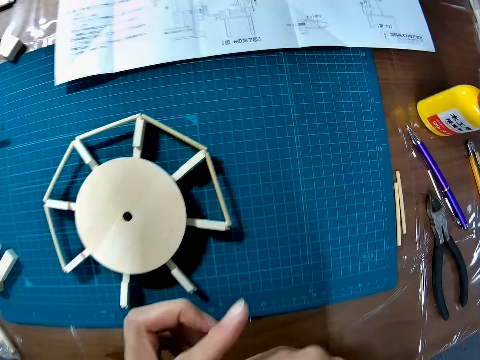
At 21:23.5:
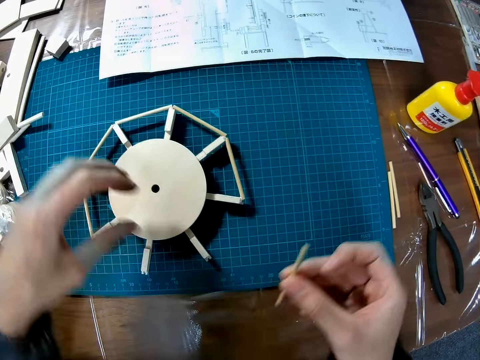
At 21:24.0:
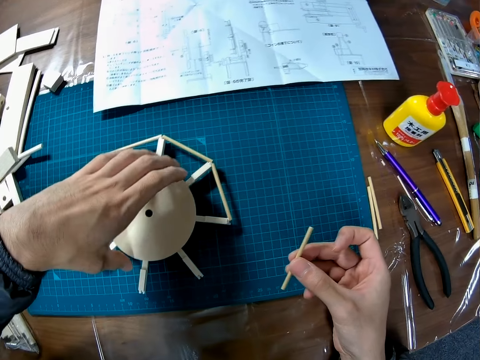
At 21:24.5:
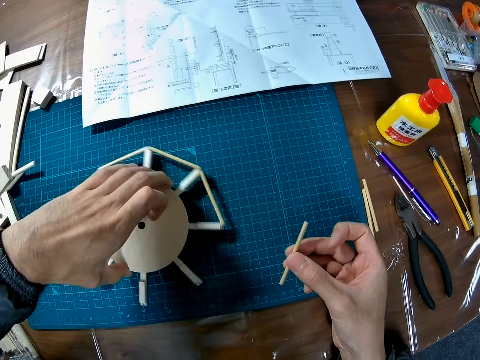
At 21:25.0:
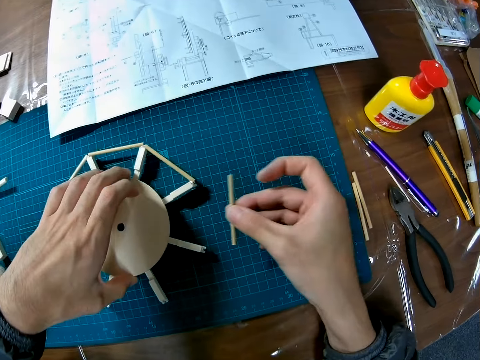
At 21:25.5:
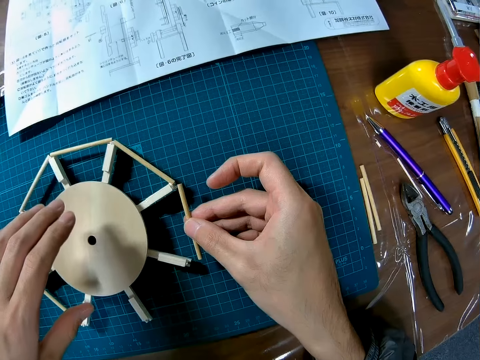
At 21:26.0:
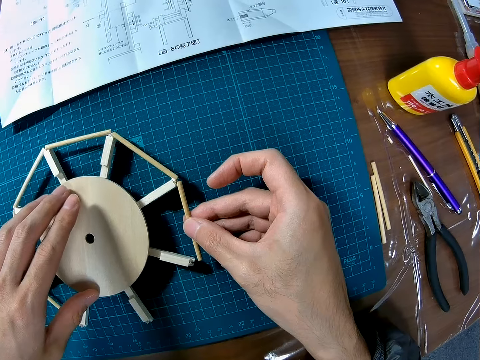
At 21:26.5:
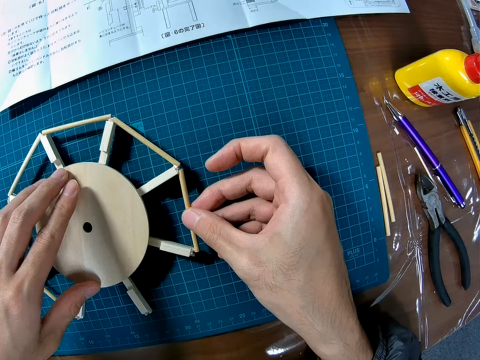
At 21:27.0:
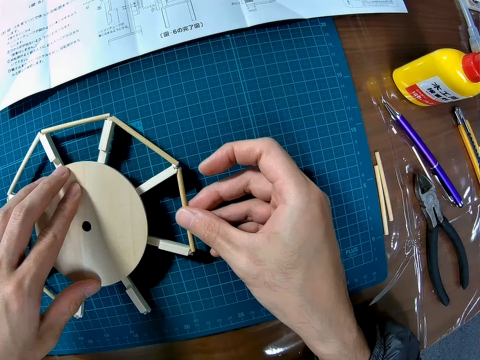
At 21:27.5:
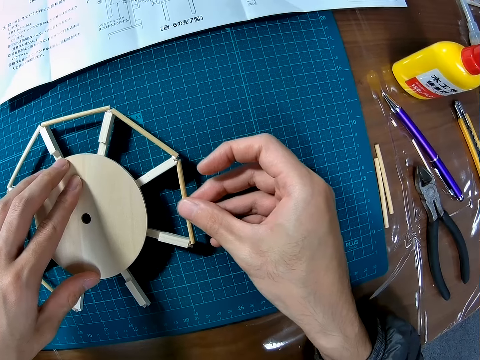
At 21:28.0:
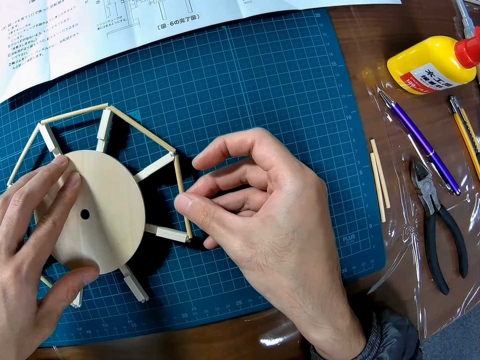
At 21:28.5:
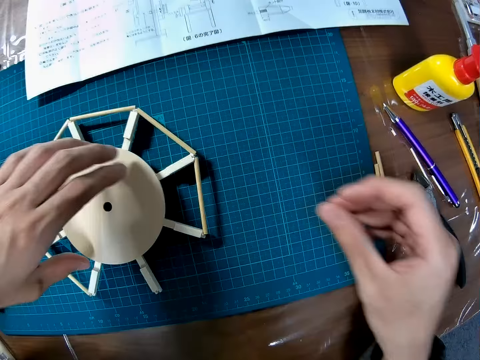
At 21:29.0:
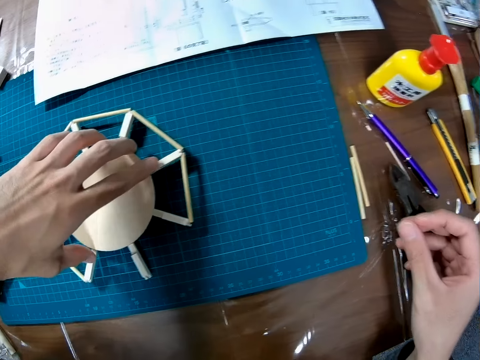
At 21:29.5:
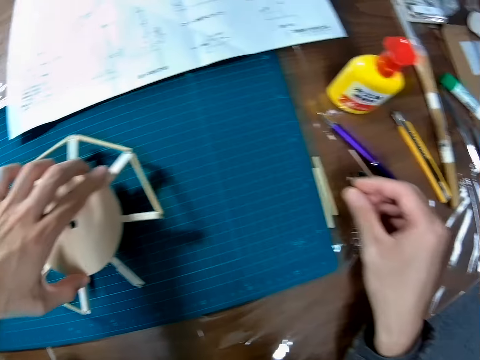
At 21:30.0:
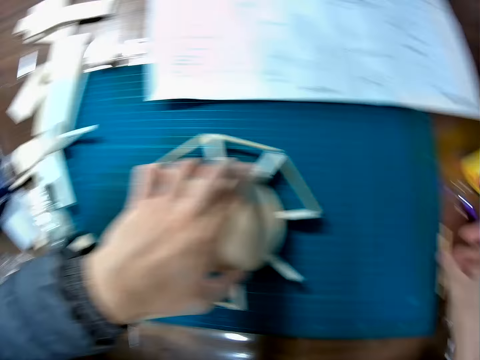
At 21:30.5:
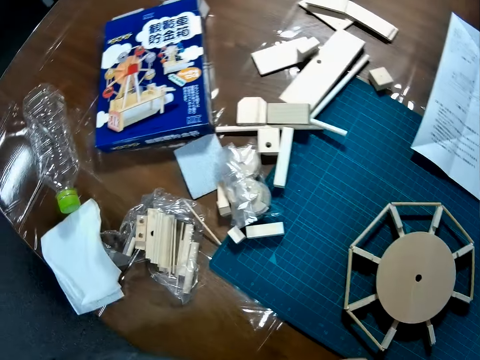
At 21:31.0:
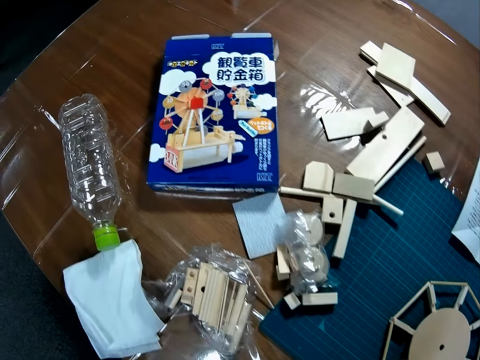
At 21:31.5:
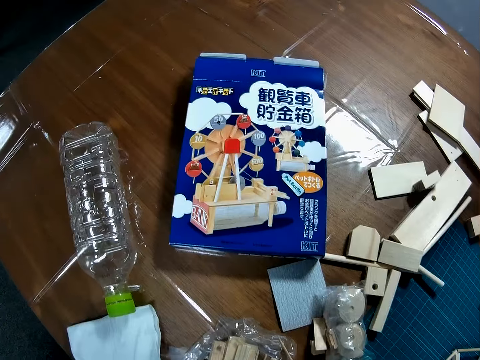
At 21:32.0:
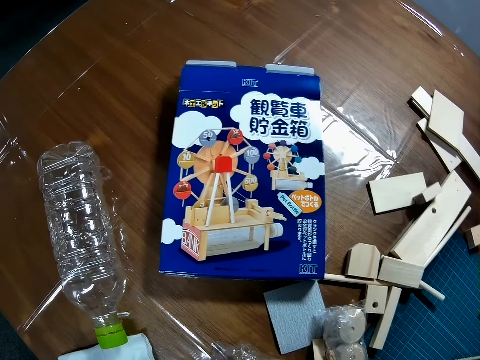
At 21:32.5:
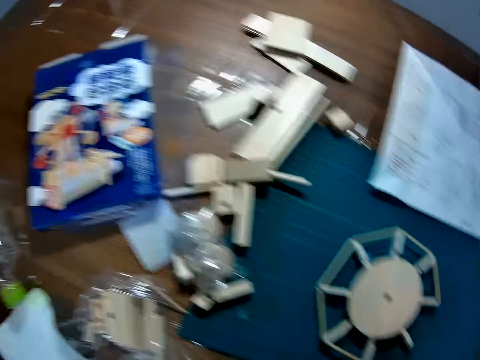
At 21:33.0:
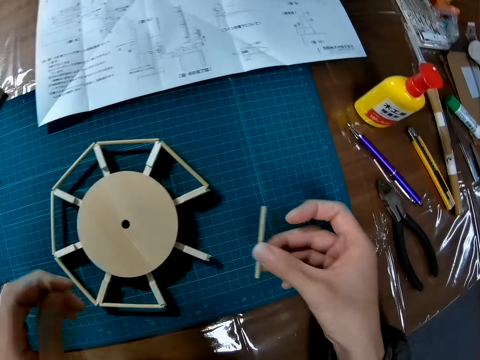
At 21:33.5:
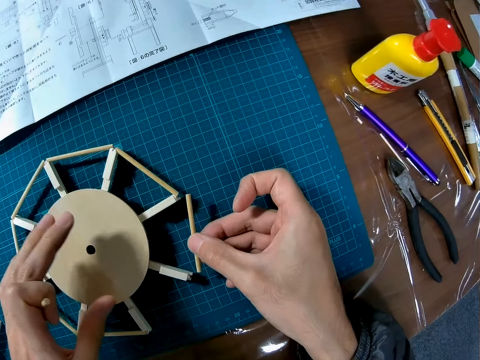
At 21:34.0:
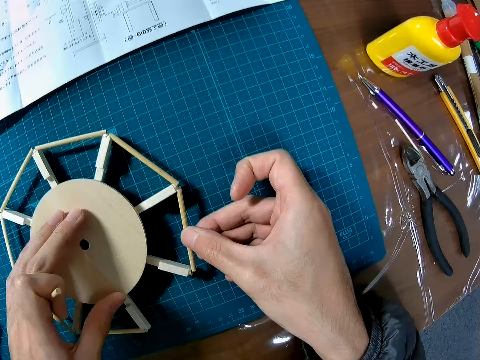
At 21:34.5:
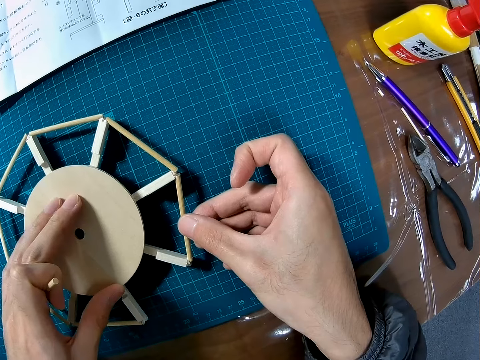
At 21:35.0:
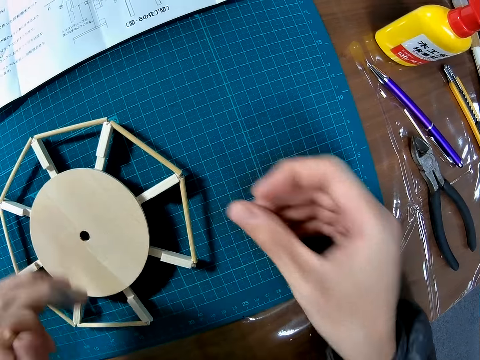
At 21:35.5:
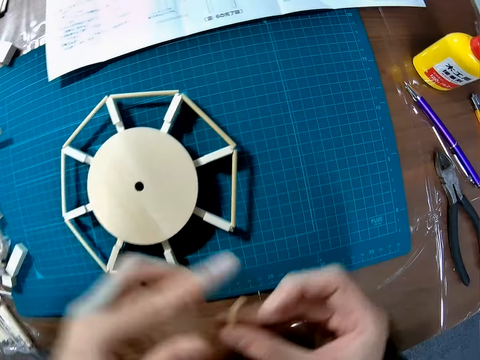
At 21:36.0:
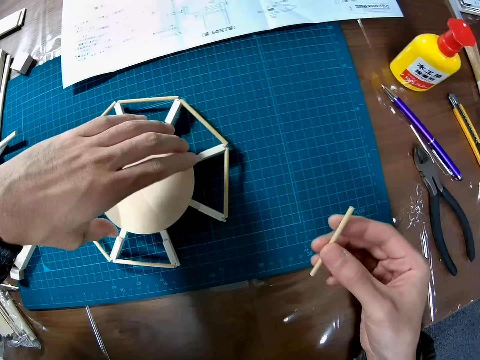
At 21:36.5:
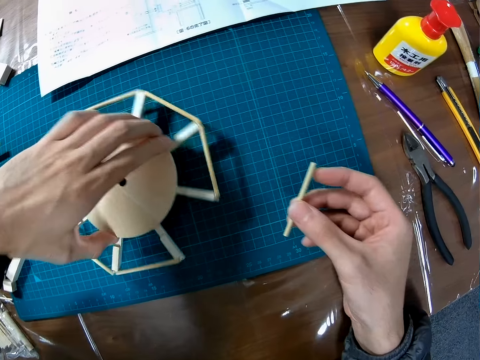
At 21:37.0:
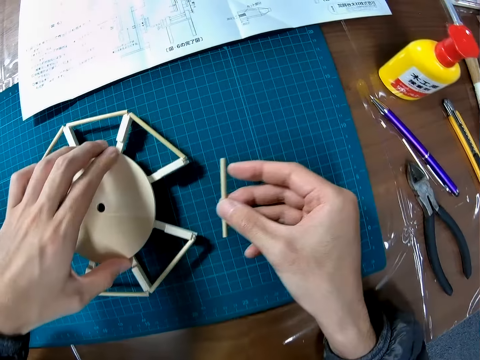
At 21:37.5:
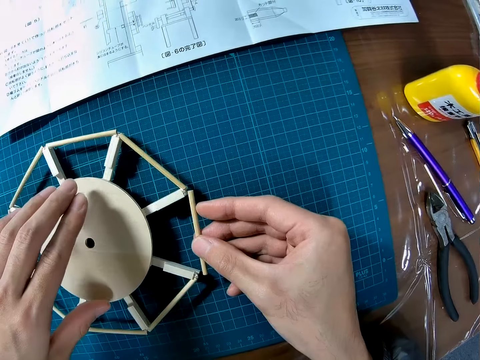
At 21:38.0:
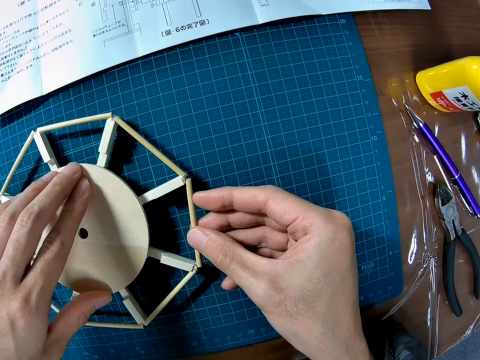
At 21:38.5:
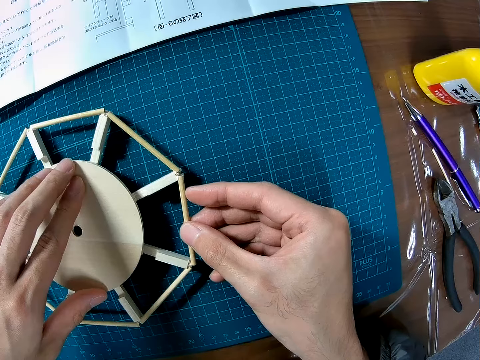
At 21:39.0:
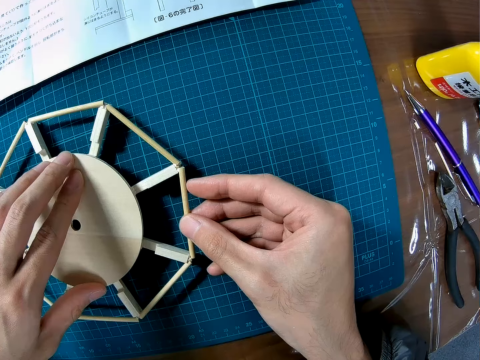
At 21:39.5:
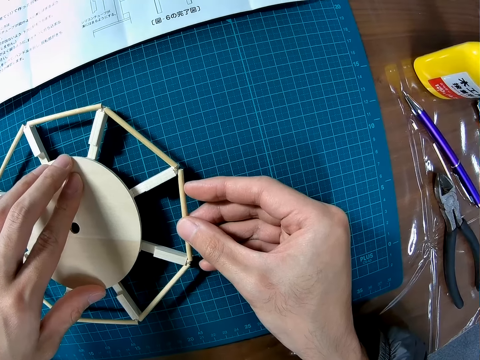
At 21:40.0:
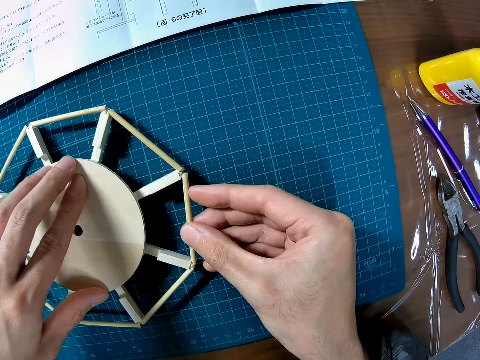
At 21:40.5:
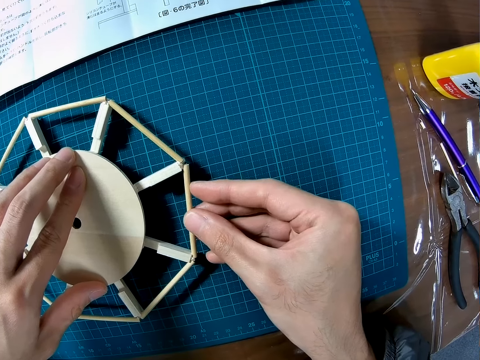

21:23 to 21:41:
The camera wearer picks another model piece. They fix the piece on the model craft. They move the model craft. They pick up another wood piece on the table. They fix the piece on the model craft. They pick another piece, move the model piece, and fix the piece on the model craft.

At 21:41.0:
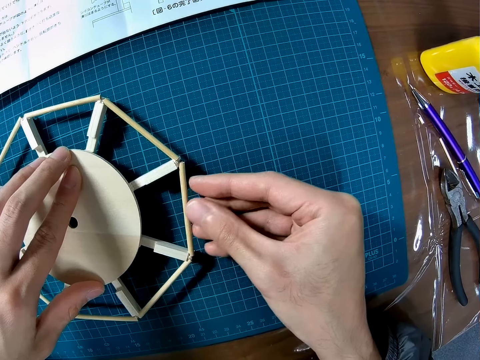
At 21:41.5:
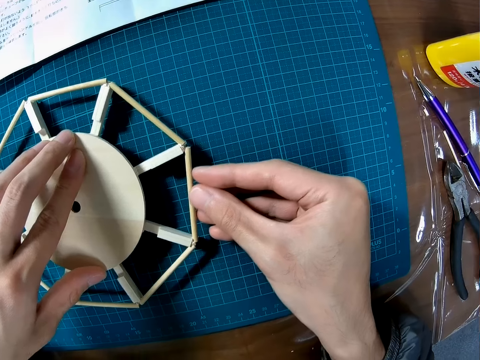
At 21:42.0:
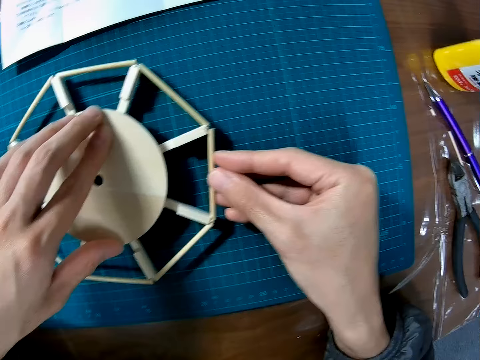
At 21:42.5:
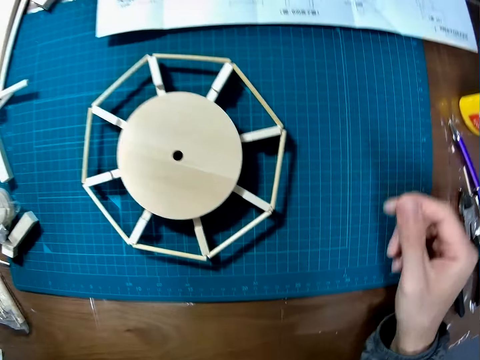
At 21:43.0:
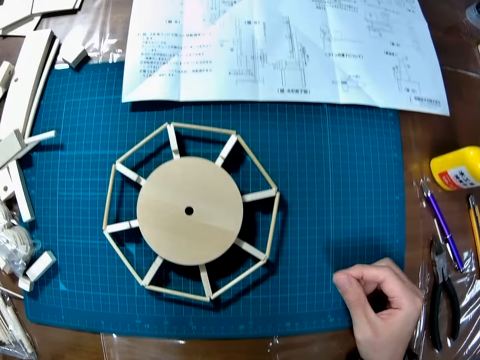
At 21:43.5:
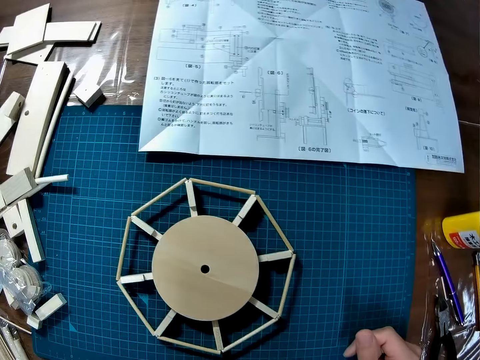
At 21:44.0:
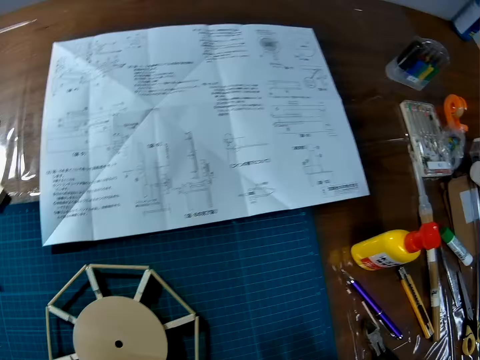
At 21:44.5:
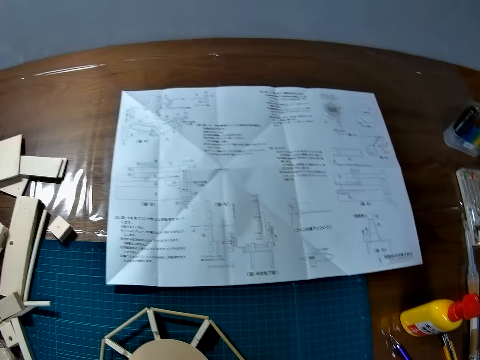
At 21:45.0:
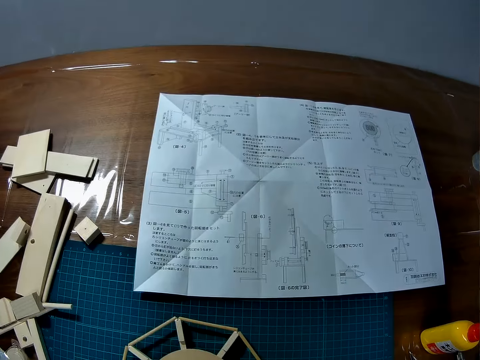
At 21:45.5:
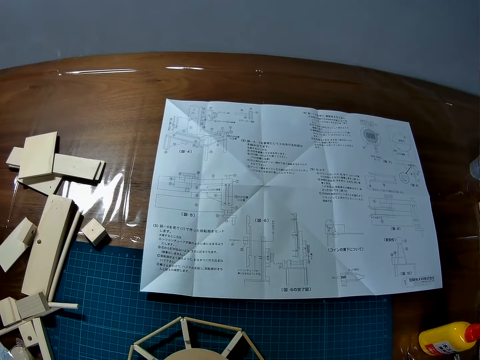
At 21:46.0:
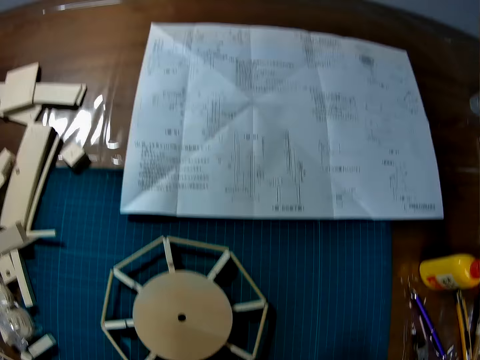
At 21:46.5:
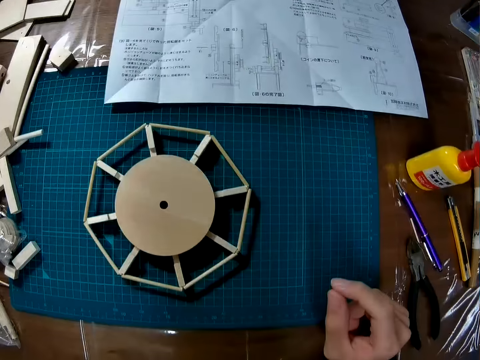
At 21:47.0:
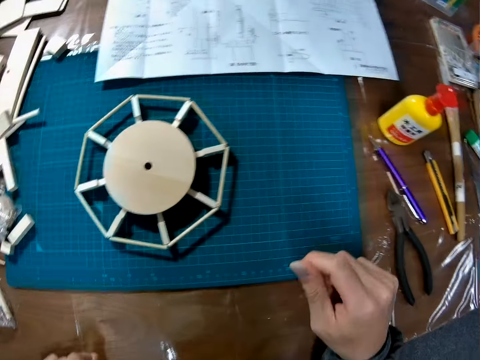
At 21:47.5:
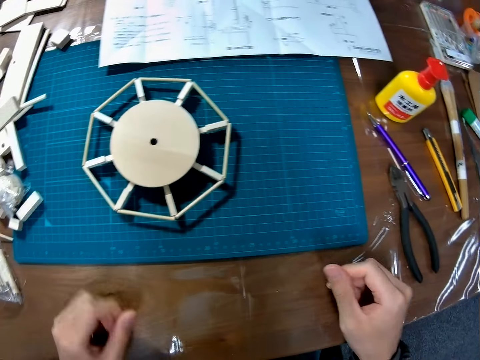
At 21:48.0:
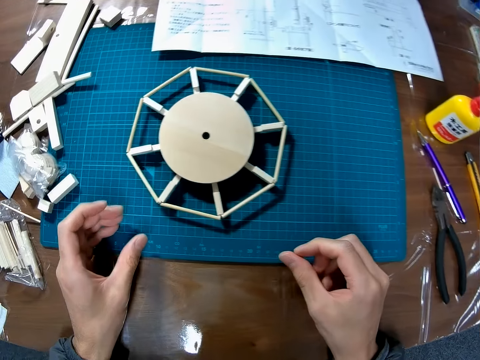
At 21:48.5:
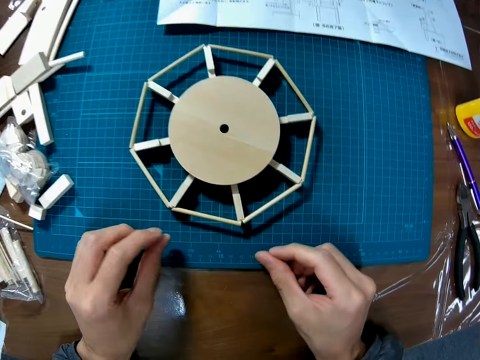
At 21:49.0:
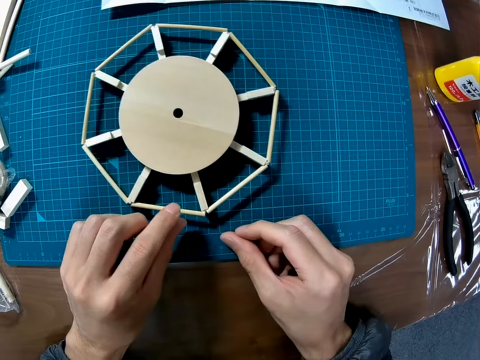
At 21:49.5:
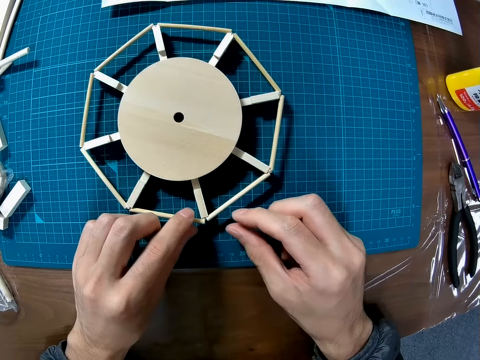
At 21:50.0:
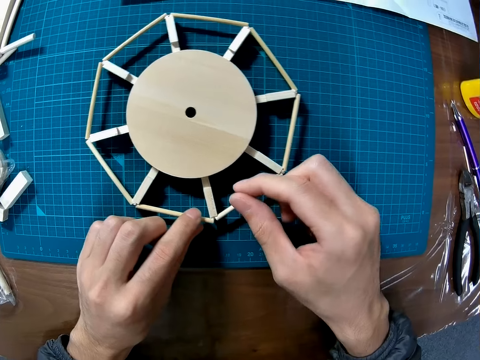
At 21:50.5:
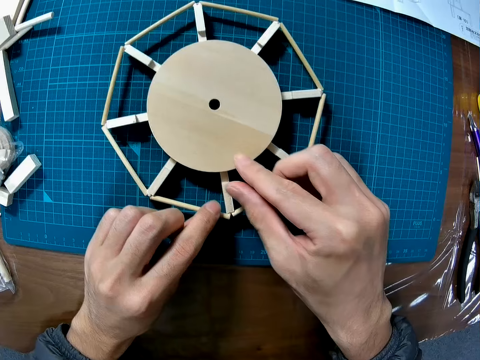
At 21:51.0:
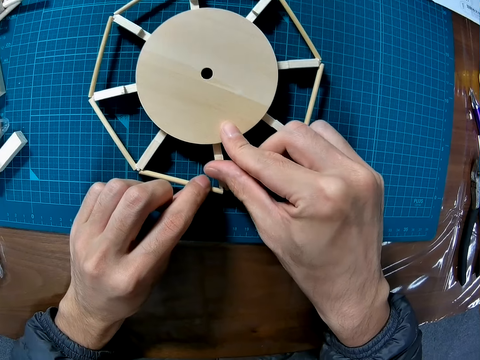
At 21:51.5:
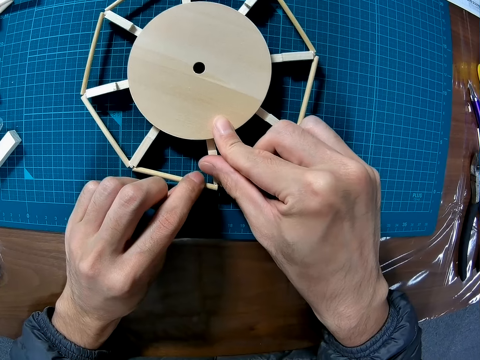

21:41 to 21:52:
The camera wearer attempts to tighten the model craft. They adjust the wooden pieces attached to the wooden part.
